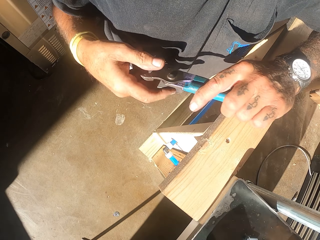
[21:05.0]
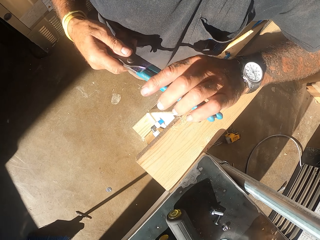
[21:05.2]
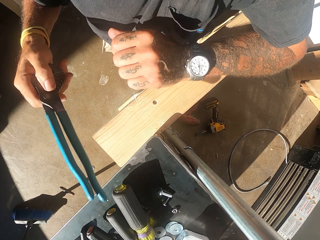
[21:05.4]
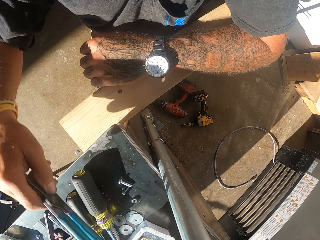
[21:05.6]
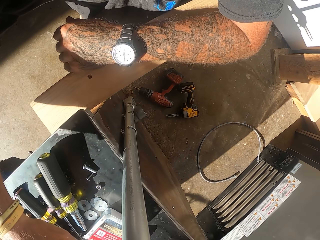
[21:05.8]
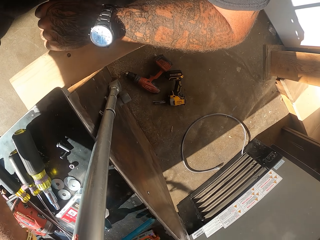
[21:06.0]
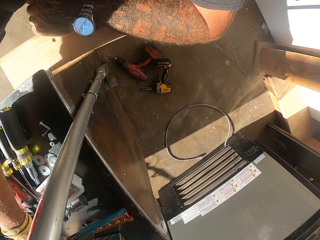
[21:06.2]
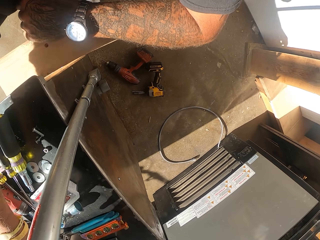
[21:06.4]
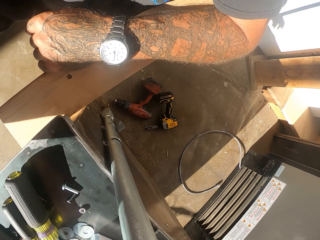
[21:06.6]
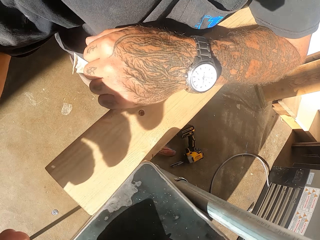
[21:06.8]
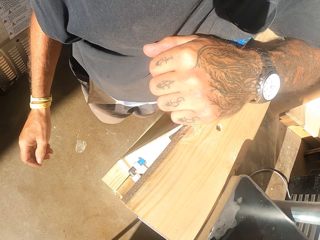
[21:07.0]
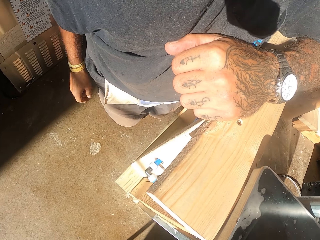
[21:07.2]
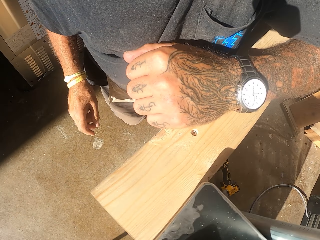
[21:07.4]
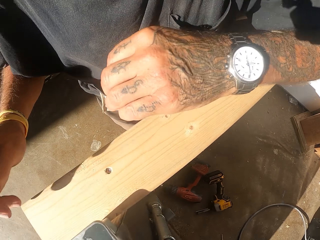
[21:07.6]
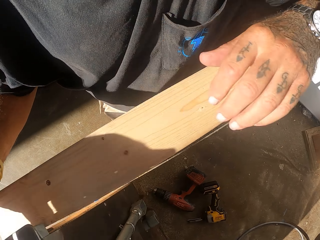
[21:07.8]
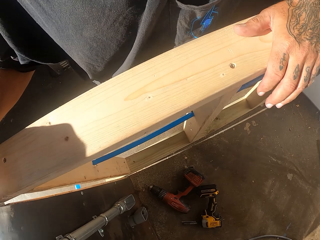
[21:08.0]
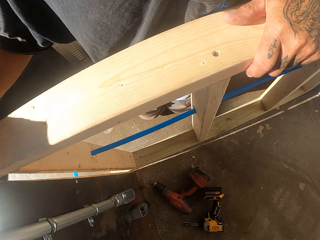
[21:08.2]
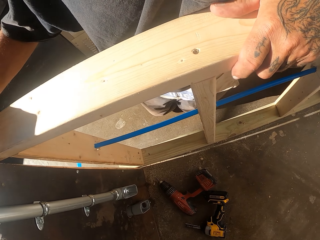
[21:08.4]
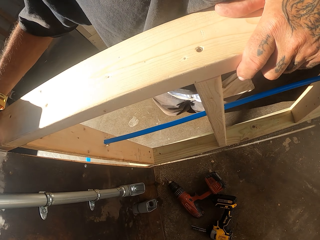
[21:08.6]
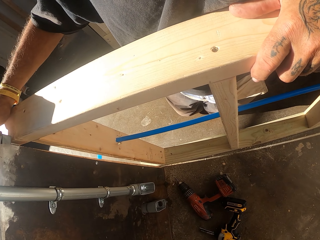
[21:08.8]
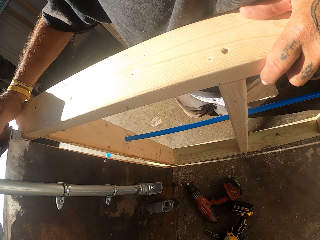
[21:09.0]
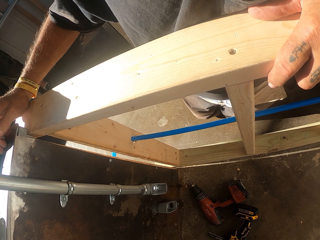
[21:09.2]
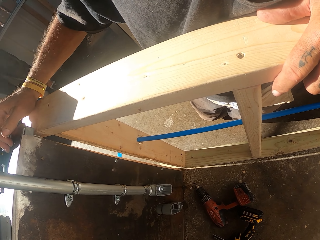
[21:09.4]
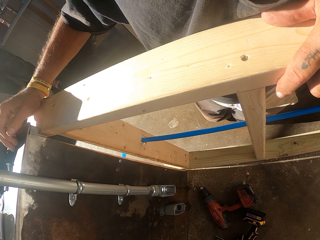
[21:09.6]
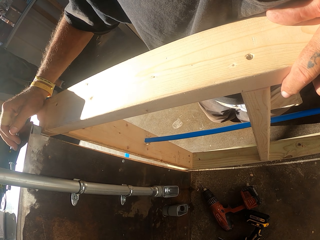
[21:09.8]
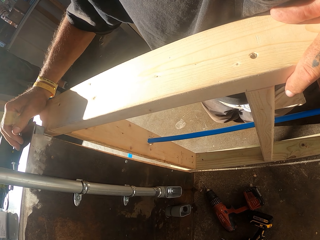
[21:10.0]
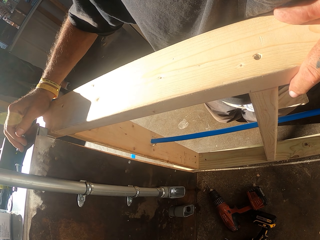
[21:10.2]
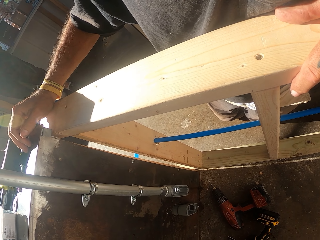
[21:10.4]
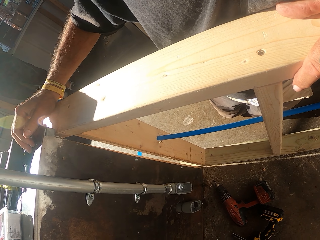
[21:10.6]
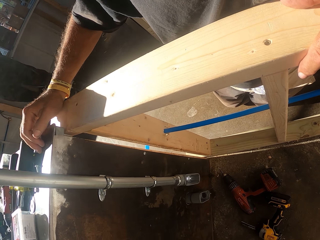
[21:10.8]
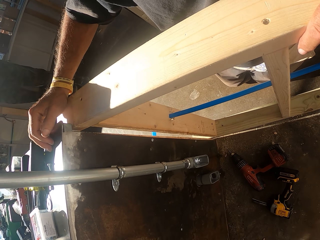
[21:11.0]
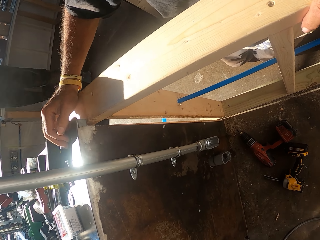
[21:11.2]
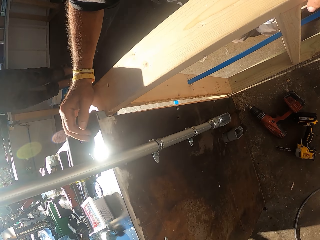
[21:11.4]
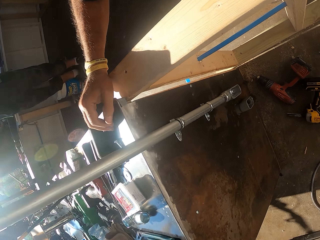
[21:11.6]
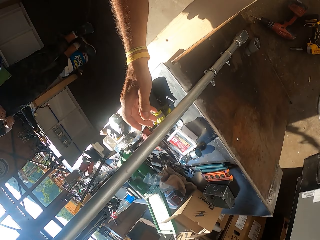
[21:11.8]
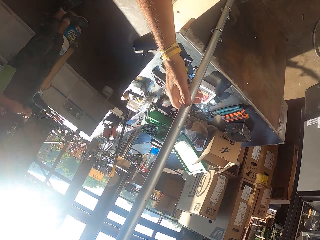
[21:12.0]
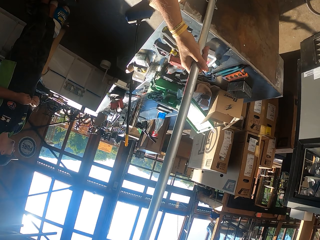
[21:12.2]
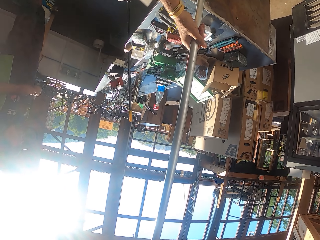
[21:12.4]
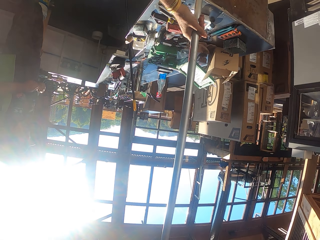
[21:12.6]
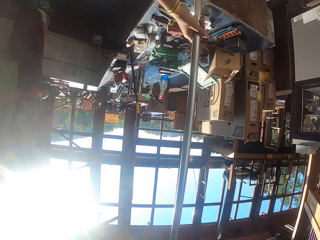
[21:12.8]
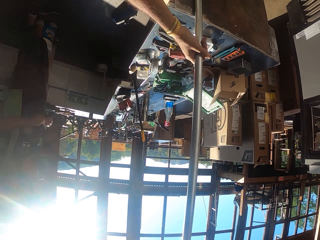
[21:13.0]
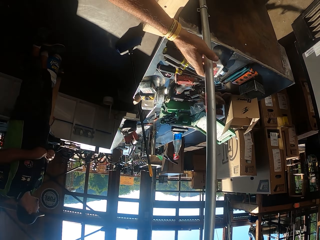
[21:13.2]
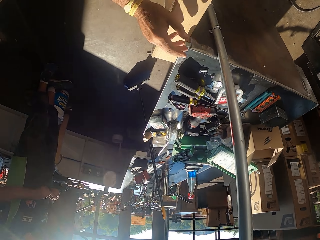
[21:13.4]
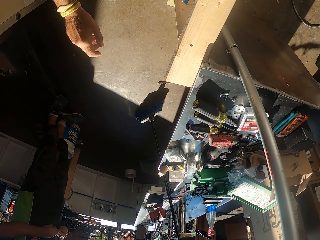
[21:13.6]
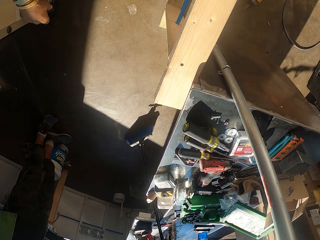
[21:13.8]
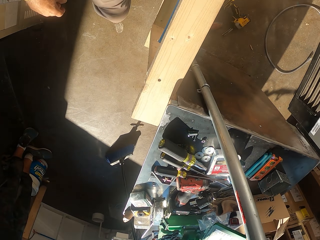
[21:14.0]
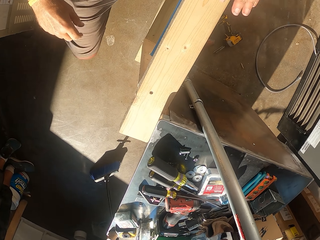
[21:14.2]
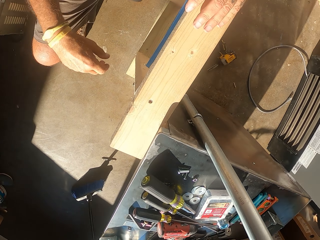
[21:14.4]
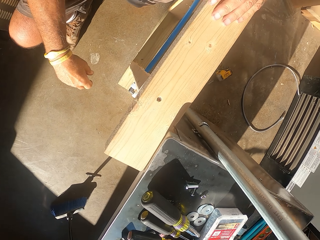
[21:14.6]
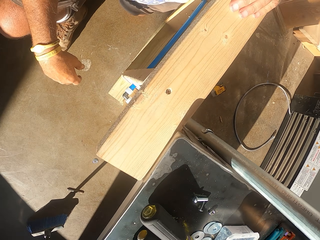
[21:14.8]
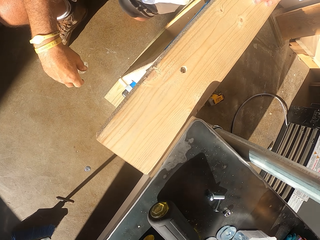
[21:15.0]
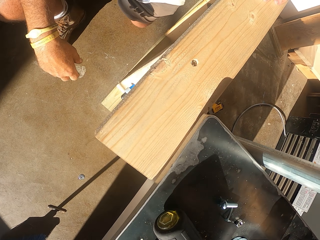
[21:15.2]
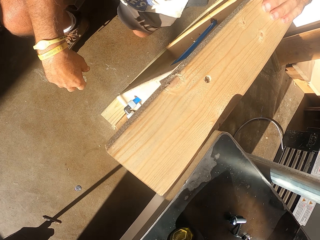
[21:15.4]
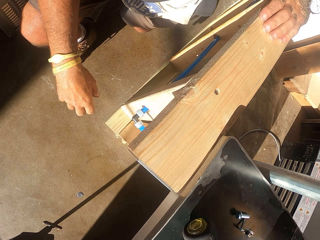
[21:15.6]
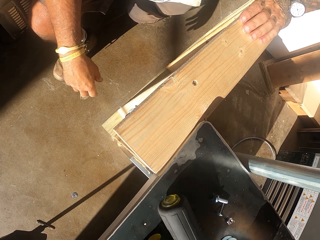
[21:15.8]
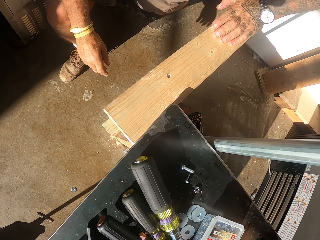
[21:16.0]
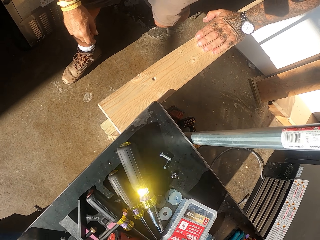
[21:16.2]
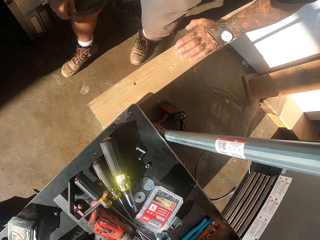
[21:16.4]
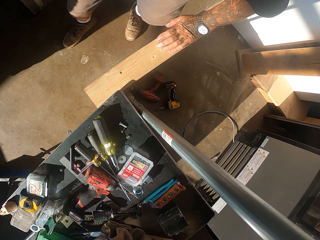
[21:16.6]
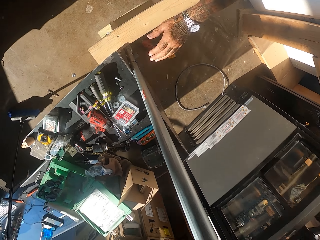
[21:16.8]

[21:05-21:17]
The camera wearer holds the pliers. They put the pliers on the counter. They check up the metal pole. They stand up.

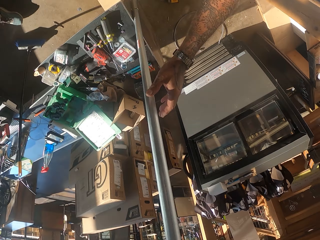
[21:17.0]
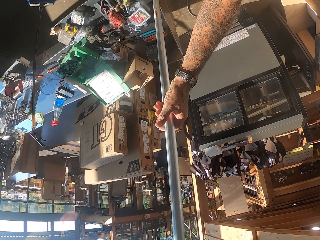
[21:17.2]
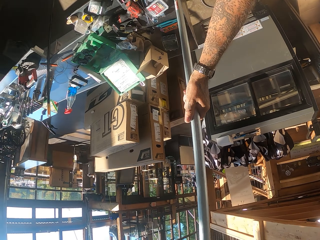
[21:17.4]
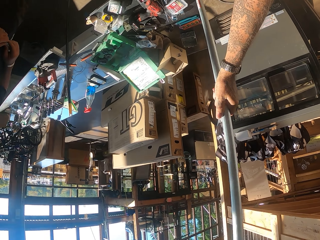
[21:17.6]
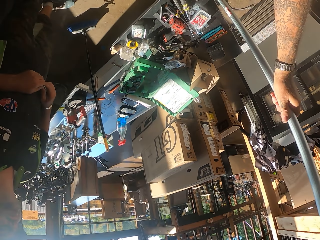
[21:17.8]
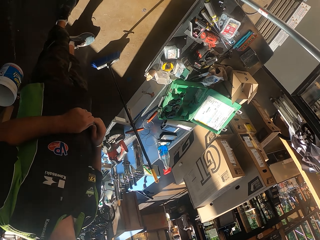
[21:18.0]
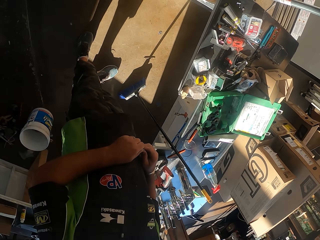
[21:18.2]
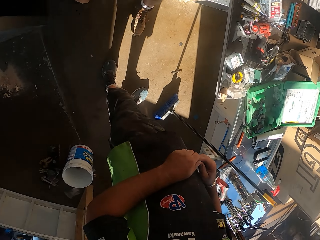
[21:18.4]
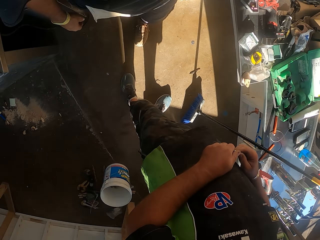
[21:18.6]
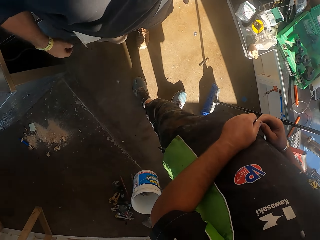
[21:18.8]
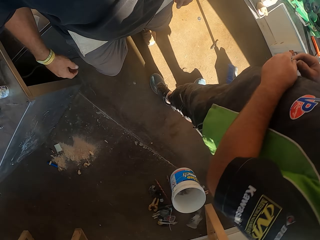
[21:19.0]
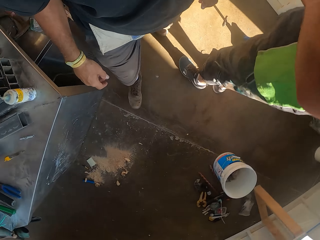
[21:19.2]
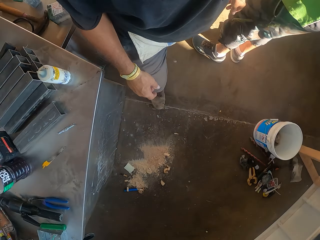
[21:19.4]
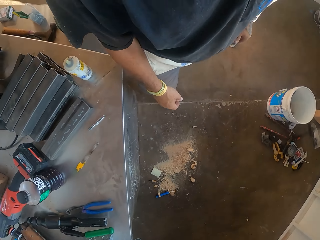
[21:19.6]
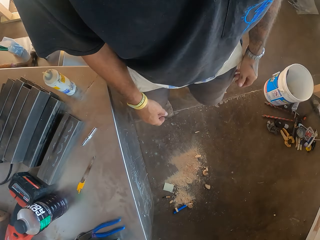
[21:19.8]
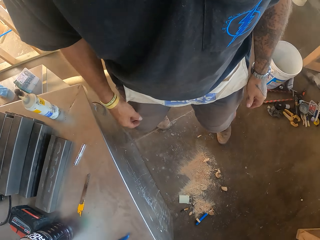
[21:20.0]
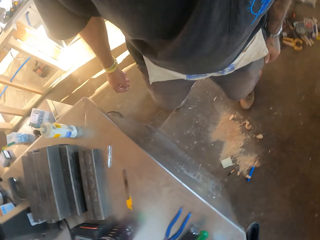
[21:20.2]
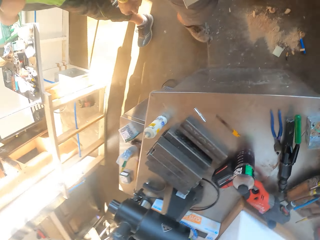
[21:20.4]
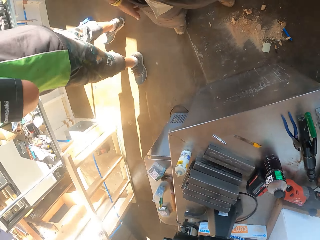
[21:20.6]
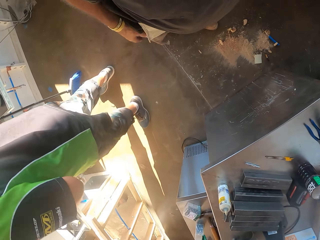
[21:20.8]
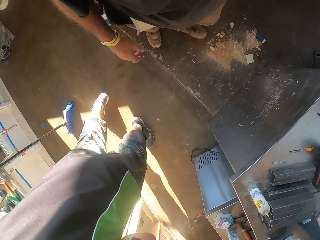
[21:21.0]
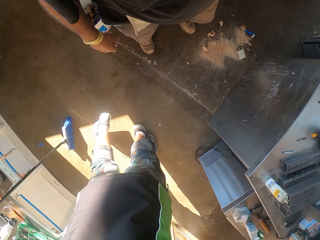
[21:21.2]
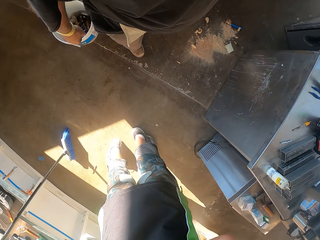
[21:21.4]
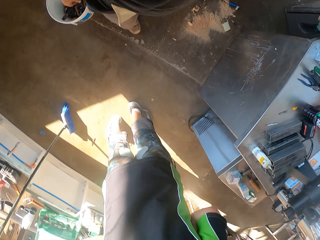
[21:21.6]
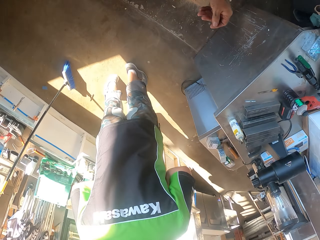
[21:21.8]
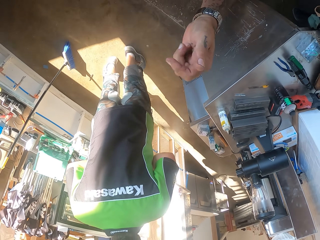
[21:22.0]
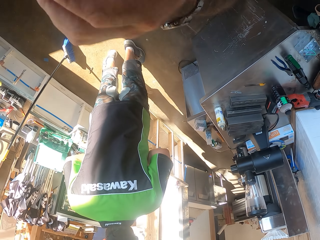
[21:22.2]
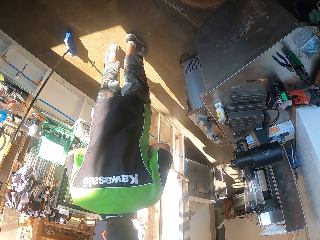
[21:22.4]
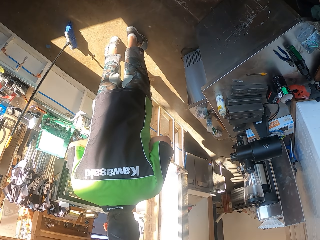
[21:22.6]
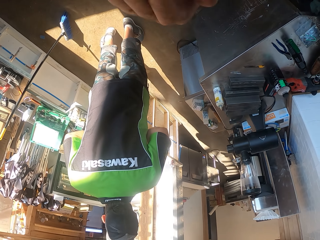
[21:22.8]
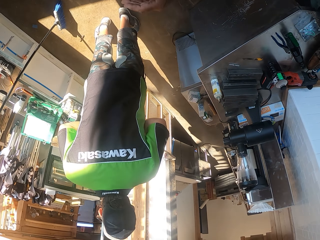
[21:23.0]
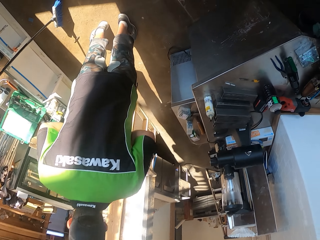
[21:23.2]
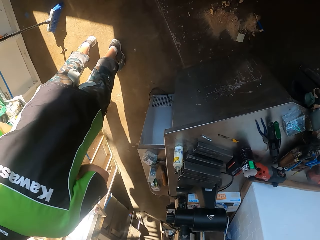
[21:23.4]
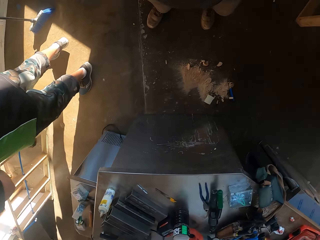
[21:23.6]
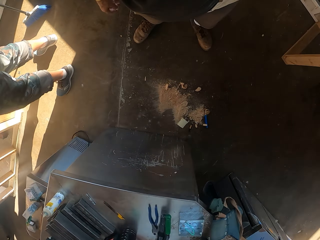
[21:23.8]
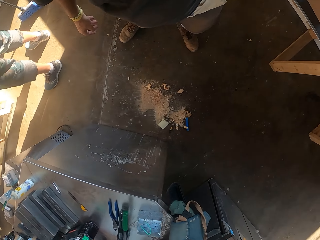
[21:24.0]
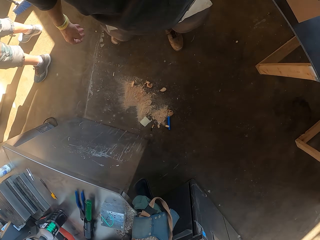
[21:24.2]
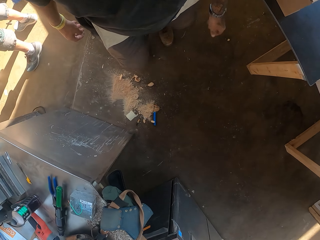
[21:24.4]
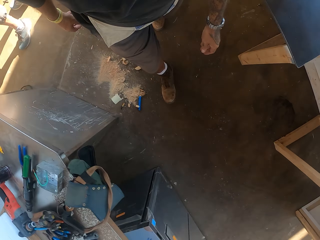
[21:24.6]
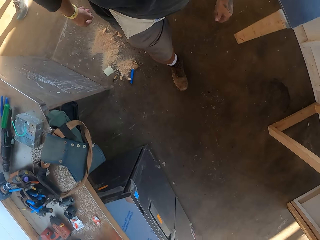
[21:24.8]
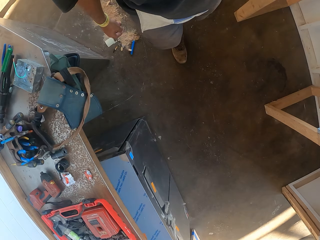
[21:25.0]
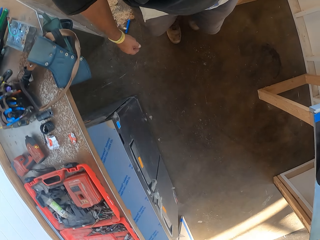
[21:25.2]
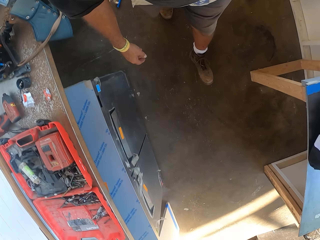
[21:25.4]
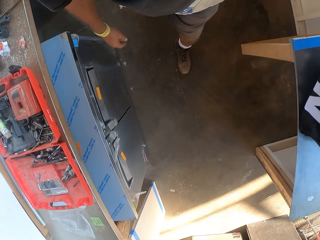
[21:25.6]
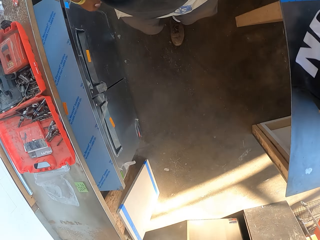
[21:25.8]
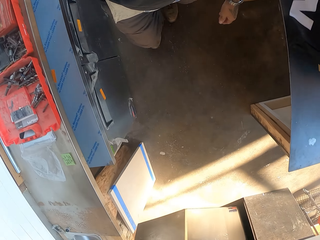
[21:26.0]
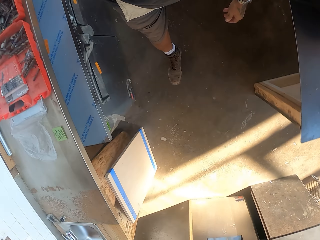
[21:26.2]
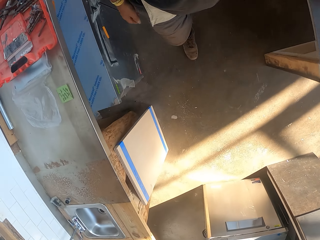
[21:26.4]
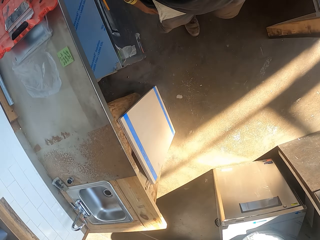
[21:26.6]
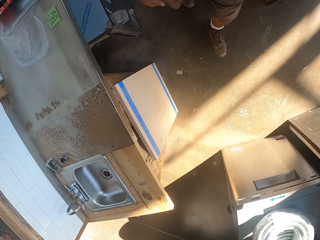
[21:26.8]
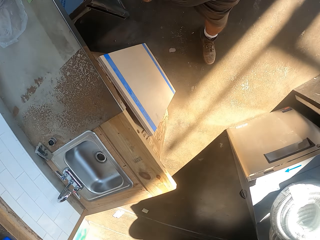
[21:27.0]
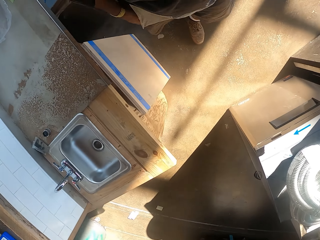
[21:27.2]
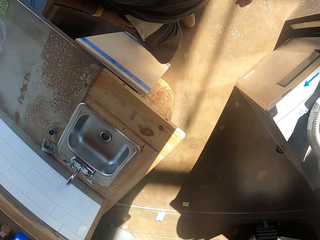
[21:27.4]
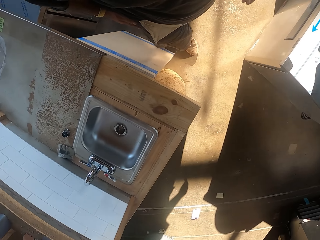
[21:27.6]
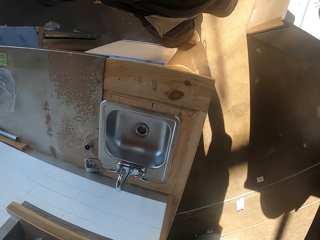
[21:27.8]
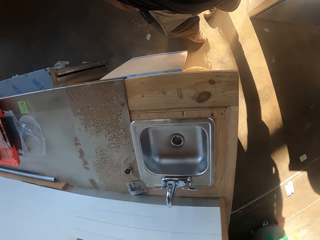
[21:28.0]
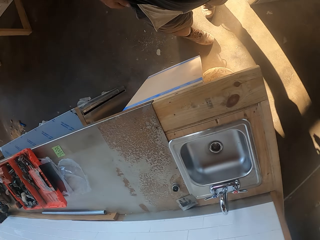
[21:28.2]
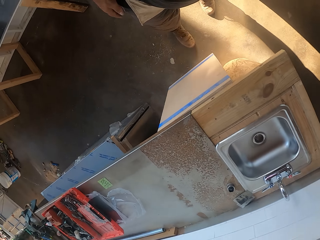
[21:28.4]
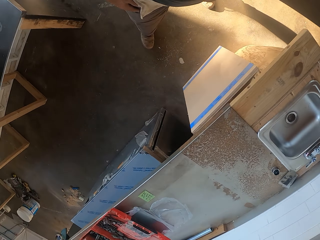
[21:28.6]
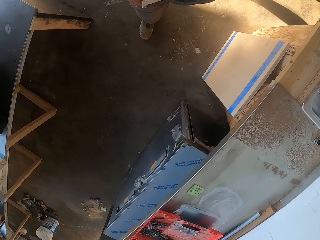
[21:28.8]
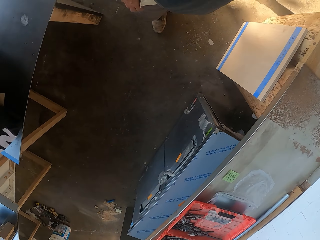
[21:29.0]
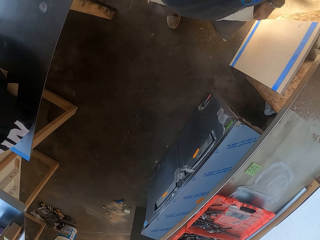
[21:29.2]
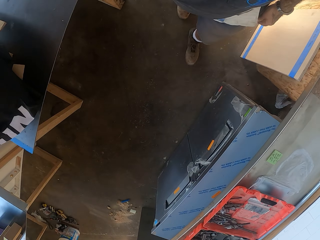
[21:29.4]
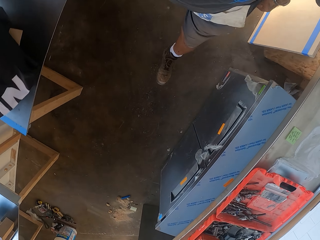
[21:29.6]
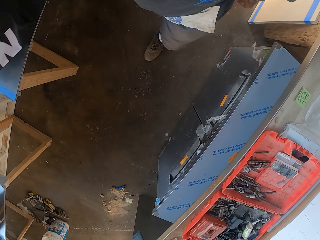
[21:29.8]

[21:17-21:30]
The camera wearer checks up the metal pole. They walk in the workshop. They look around. They walk in the workshop.
